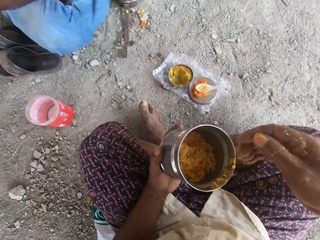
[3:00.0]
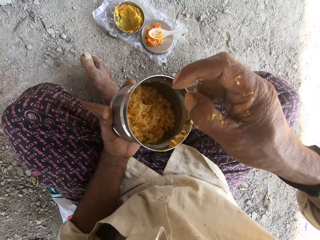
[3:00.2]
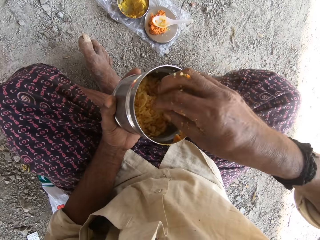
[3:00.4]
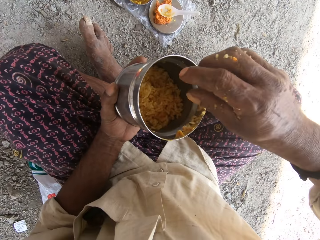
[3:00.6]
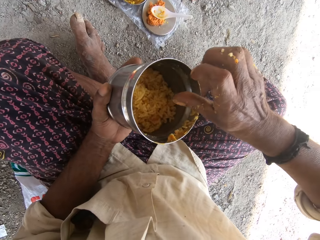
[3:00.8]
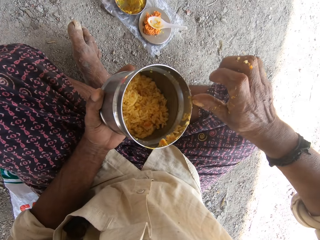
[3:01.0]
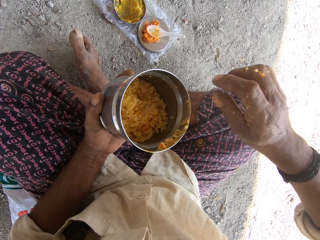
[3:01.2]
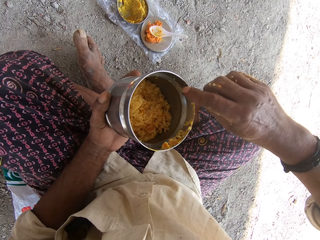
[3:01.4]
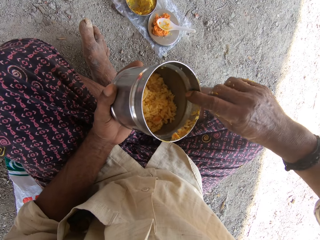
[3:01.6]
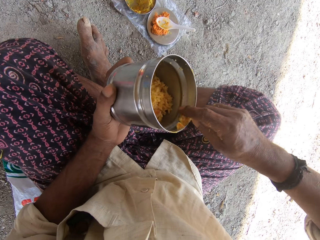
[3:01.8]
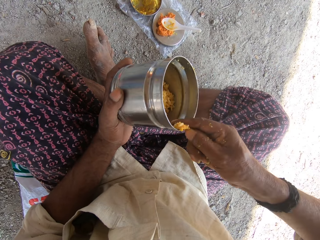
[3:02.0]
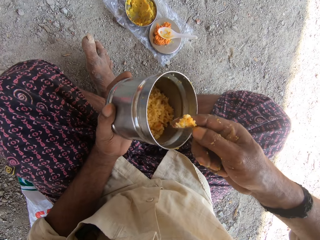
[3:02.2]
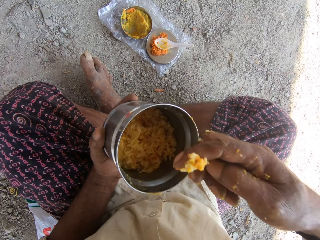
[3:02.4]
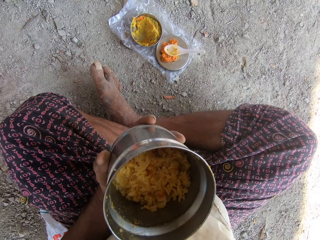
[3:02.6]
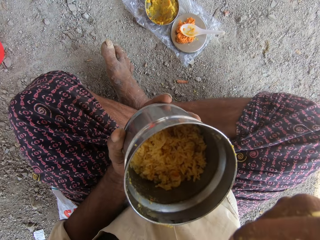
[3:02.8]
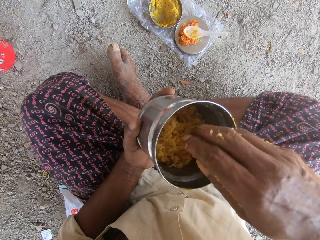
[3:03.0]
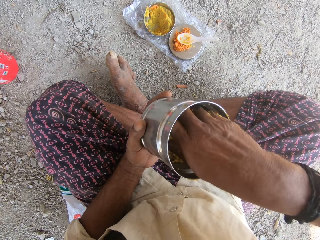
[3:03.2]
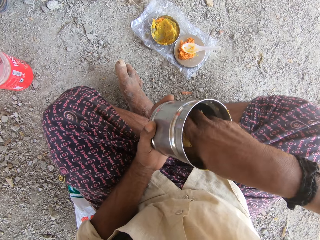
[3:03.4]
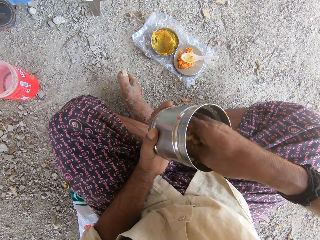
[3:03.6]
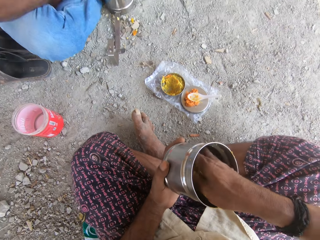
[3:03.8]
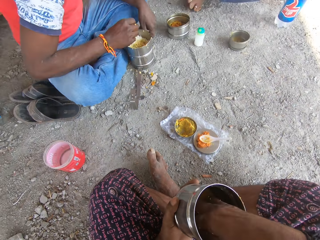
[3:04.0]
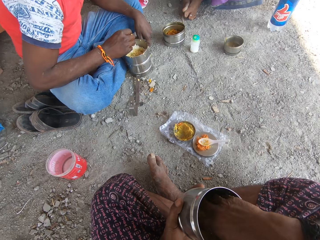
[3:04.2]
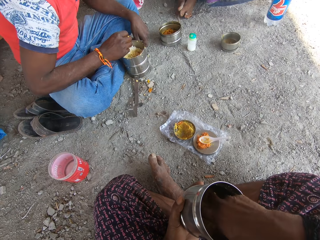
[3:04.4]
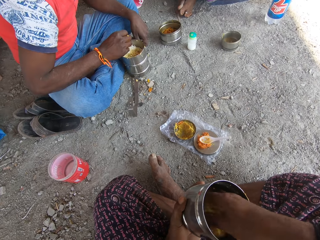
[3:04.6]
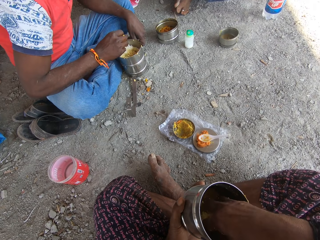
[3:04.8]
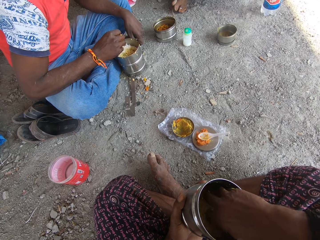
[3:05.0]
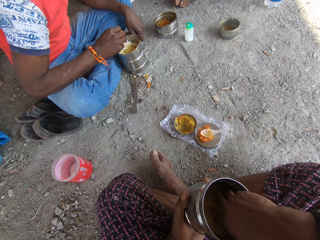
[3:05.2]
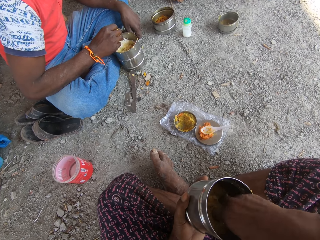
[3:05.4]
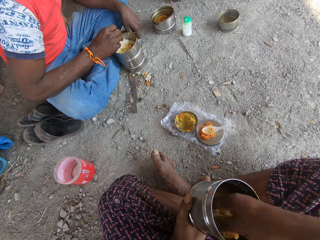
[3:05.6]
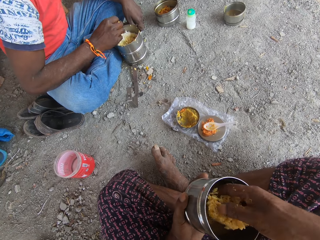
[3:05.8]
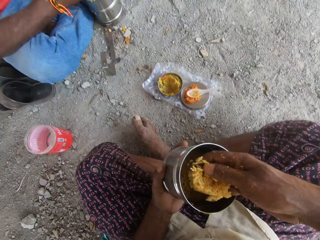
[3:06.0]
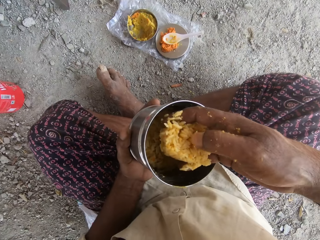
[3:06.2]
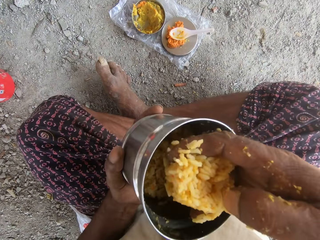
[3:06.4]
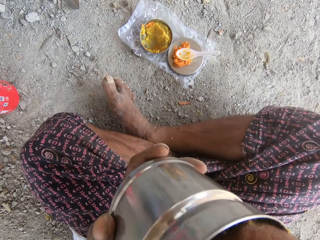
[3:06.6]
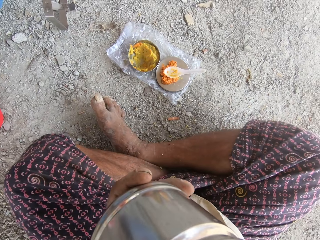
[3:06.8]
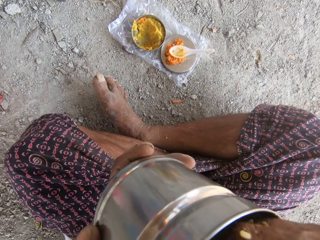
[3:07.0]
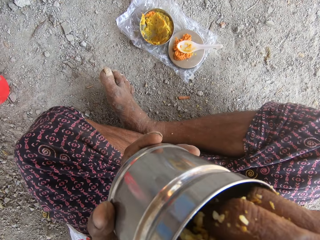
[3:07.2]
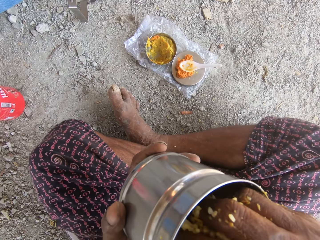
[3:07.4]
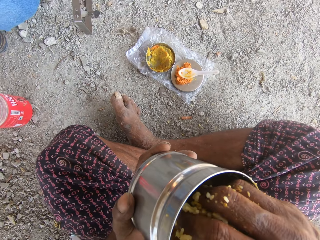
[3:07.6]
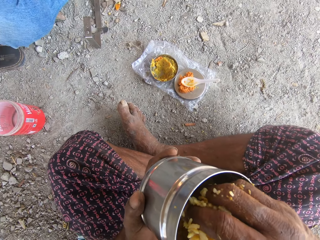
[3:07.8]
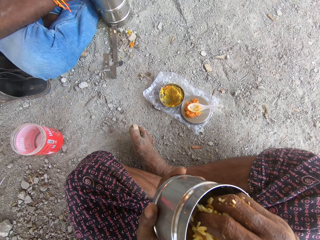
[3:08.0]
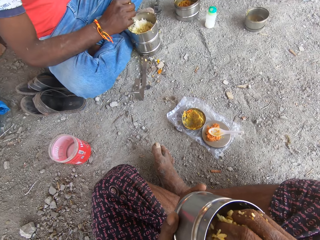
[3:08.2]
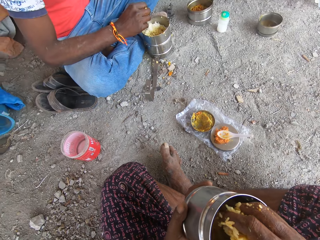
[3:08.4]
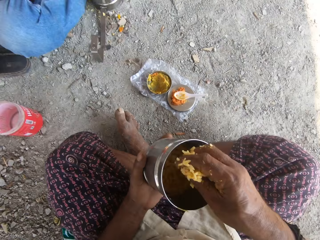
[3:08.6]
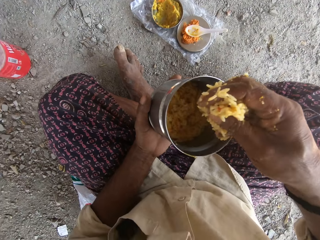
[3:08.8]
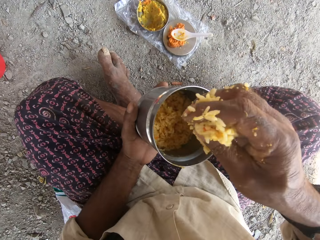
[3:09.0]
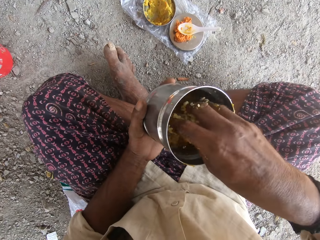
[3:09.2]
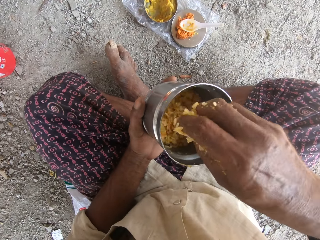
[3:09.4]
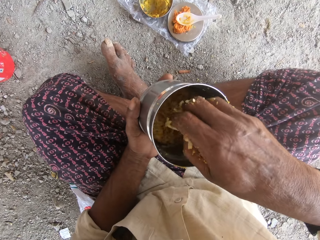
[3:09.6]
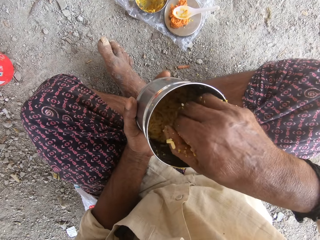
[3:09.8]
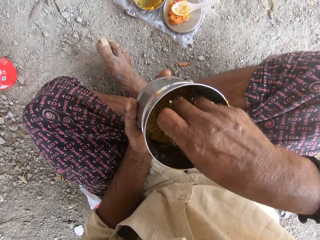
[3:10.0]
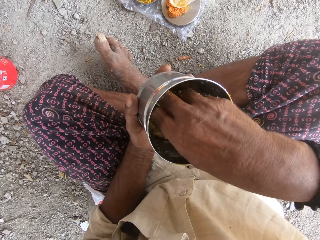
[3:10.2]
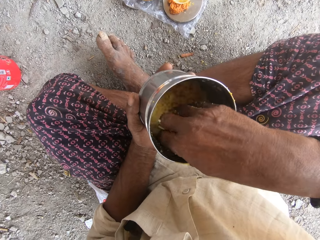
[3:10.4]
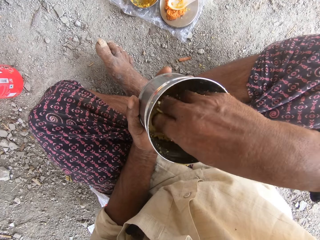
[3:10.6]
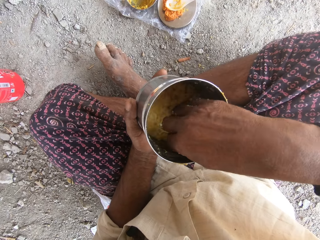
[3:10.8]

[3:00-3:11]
The camera wearer scoops rice from the bowl with his right hand. He eats the rice with his right hand. He mixes the rice in the bowl with his right hand. He picks food from the tin. He eats the rice with his right hand. A man converses with the camera wearer.

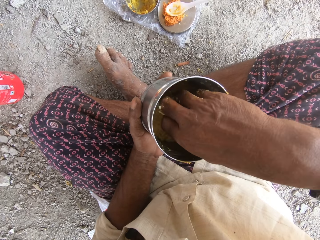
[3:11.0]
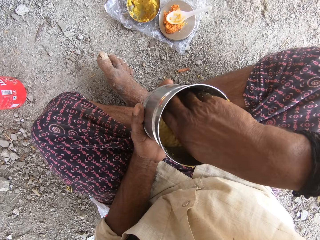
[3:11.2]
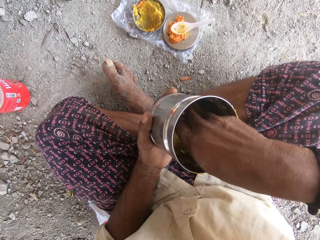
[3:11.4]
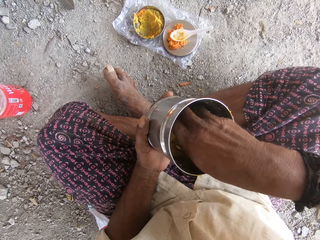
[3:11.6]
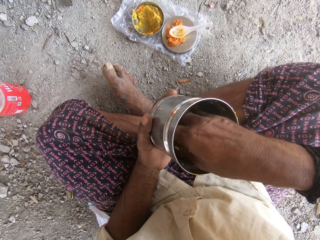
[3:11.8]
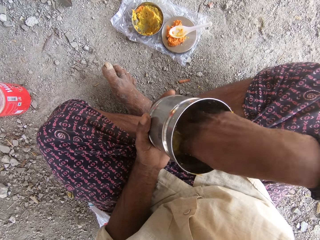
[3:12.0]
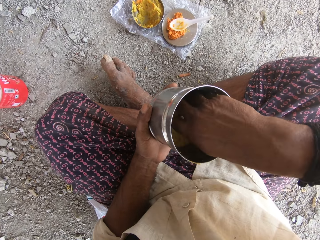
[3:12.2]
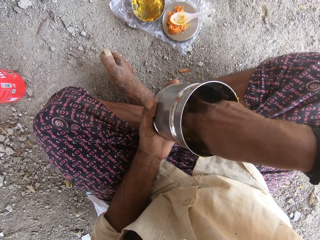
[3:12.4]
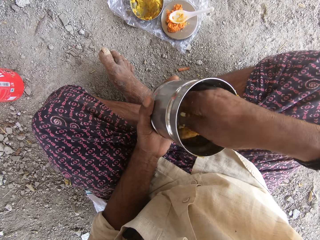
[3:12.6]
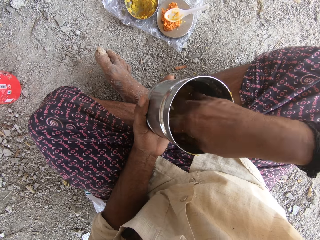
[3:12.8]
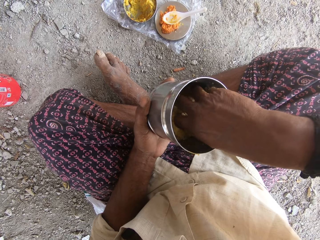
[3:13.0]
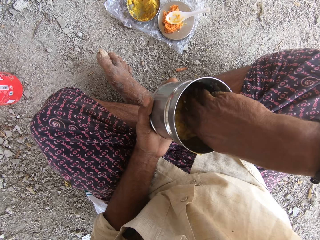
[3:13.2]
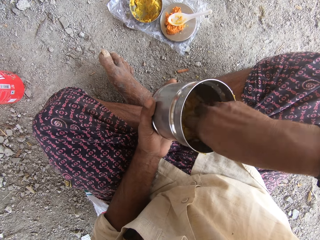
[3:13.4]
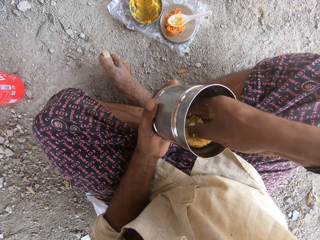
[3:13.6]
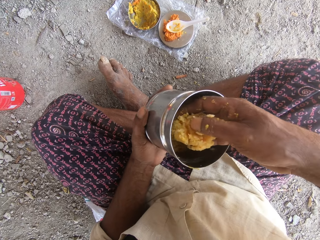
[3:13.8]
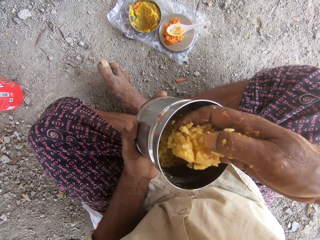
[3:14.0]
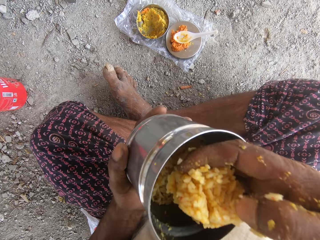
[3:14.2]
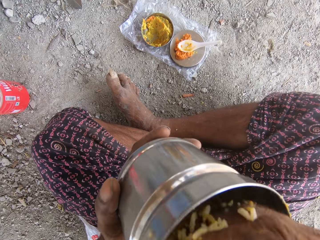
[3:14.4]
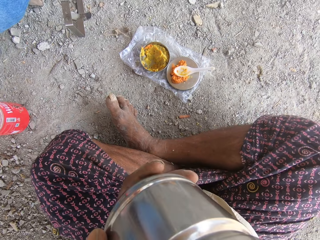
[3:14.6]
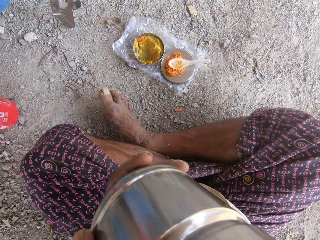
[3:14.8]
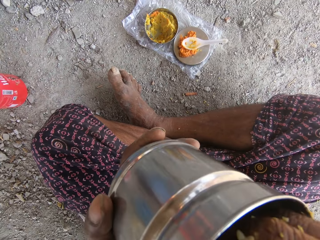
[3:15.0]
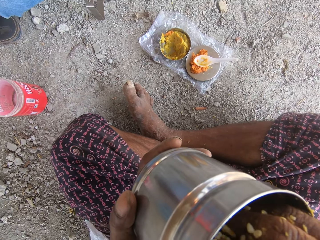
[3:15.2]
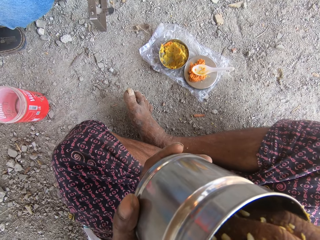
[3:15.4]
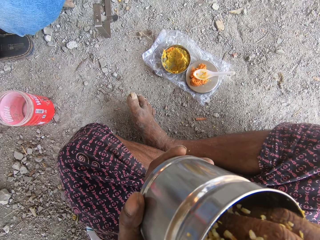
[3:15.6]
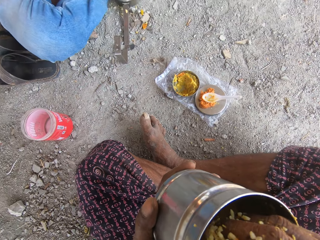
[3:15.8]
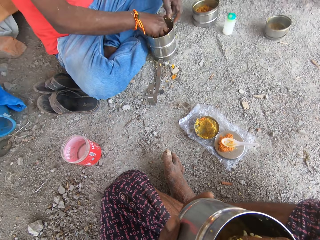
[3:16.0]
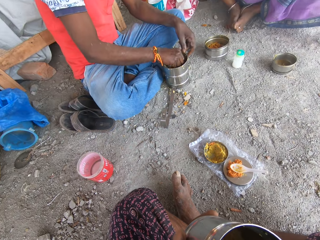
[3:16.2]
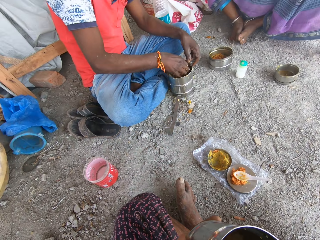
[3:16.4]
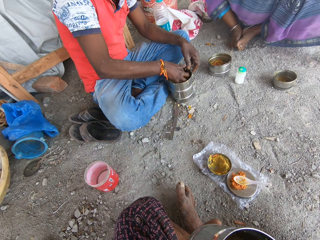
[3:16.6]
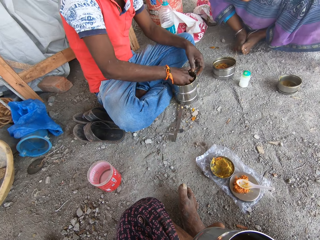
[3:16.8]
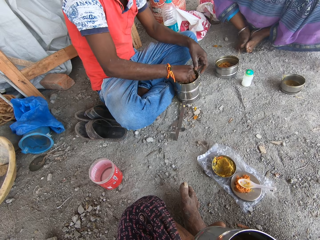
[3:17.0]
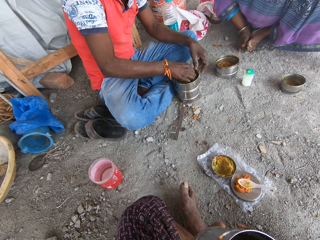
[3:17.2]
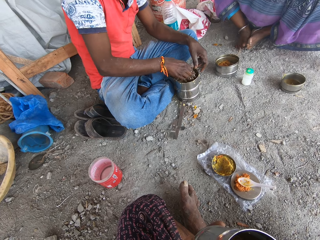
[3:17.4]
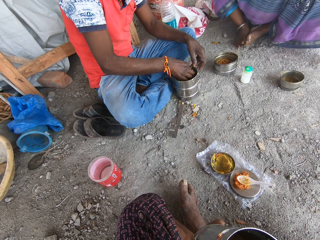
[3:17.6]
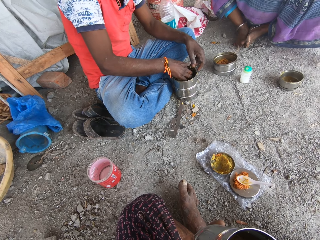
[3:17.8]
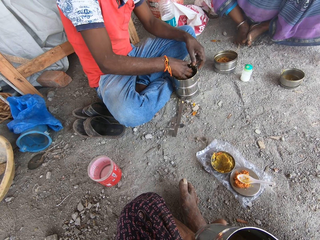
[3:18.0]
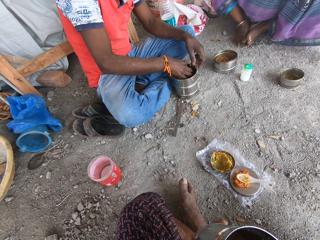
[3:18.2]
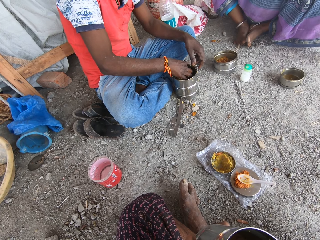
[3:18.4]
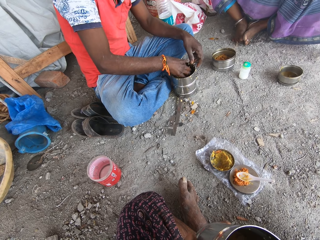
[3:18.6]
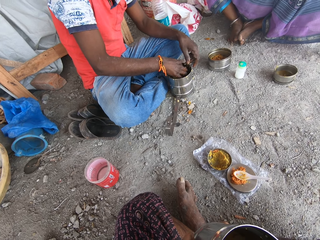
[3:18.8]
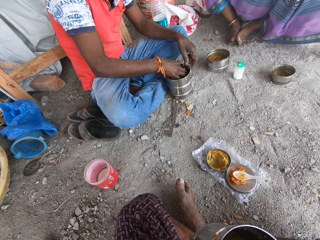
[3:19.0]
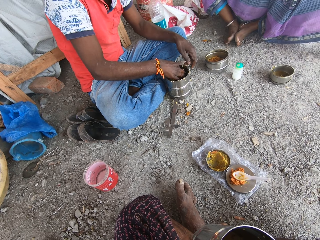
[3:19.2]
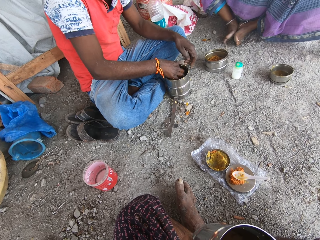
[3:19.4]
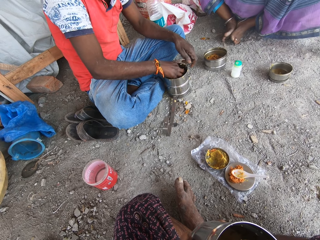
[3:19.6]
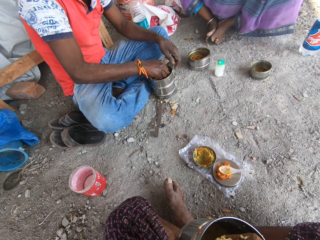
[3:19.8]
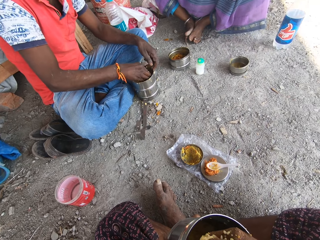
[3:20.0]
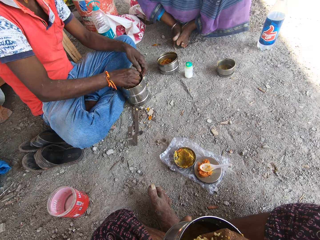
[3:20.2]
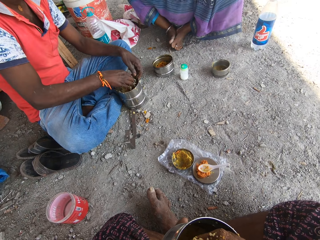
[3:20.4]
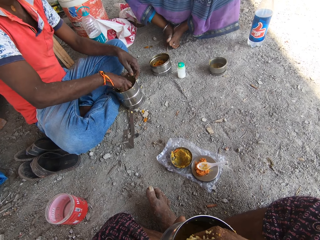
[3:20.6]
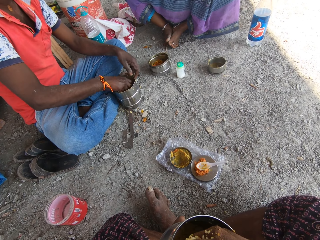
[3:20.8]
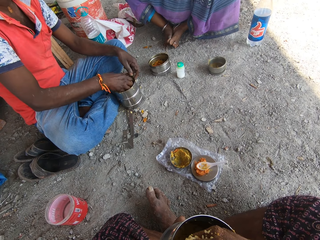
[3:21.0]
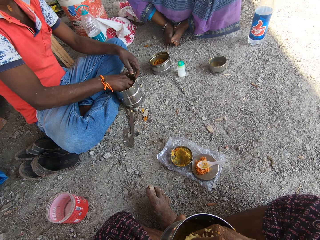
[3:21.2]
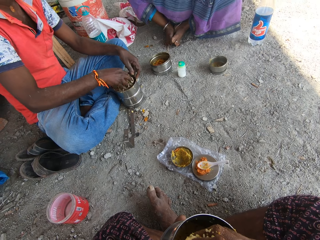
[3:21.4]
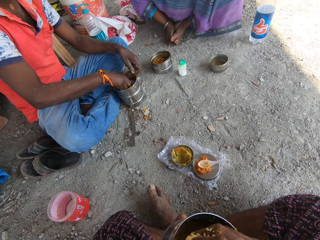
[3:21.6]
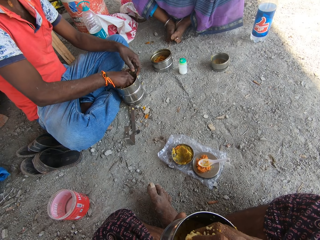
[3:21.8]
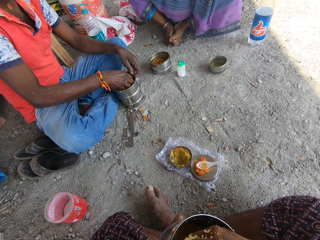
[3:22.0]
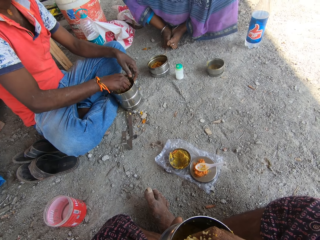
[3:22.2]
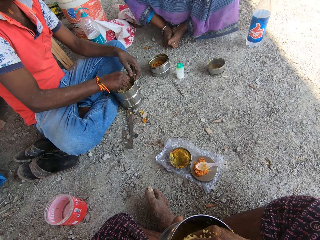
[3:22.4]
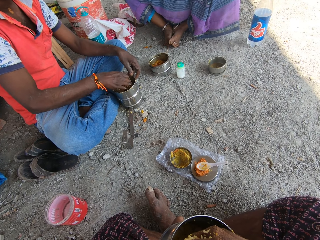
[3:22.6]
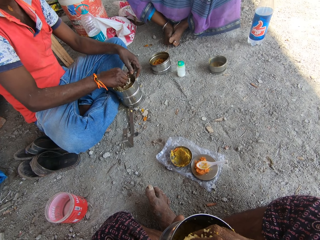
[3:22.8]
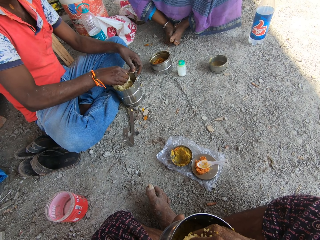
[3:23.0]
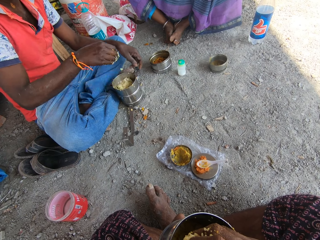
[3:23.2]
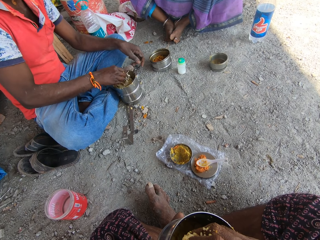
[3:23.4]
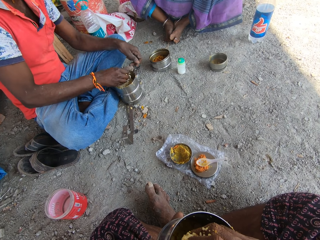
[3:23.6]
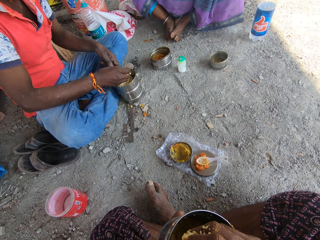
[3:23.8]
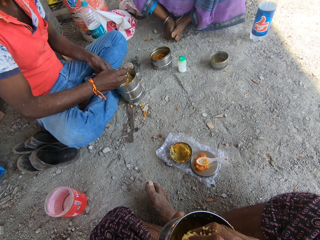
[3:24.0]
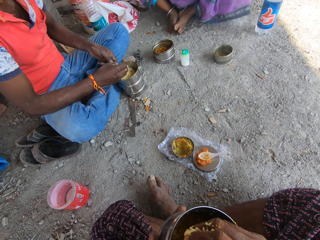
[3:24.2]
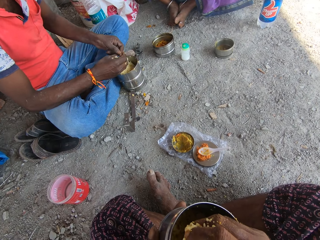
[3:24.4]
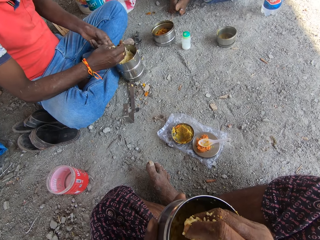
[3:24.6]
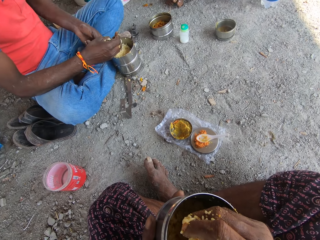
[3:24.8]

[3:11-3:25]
The camera wearer scoops rice from the bowl with his right hand. He eats the rice with his right hand. A woman converses with a man and the camera wearer. The man mixes the rice in the bowl with his right hand.
